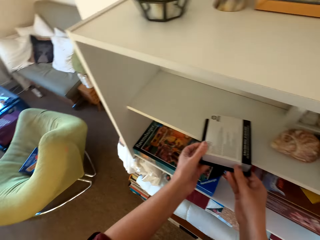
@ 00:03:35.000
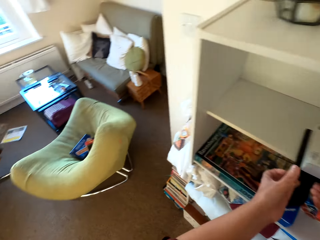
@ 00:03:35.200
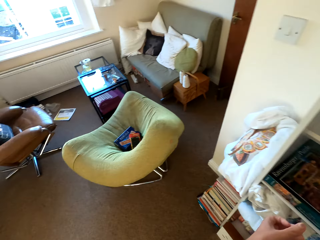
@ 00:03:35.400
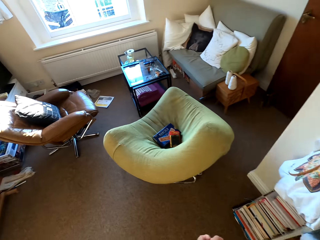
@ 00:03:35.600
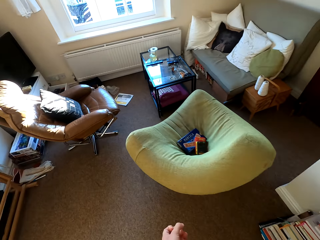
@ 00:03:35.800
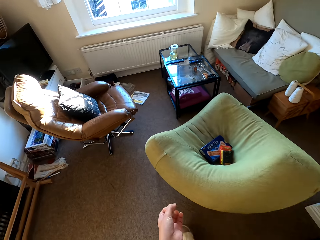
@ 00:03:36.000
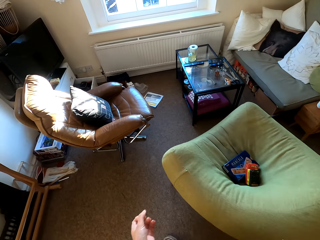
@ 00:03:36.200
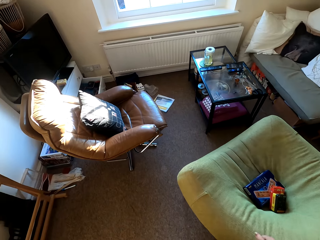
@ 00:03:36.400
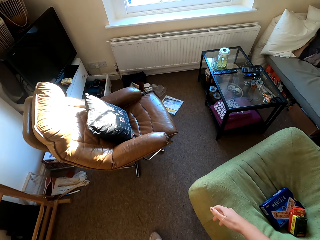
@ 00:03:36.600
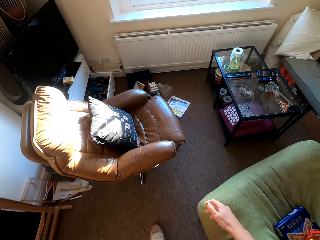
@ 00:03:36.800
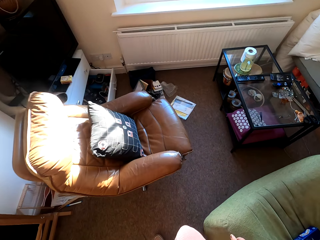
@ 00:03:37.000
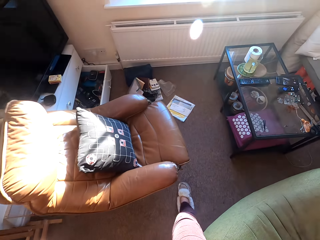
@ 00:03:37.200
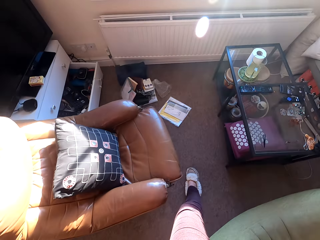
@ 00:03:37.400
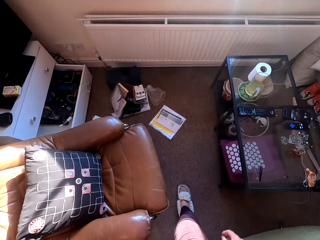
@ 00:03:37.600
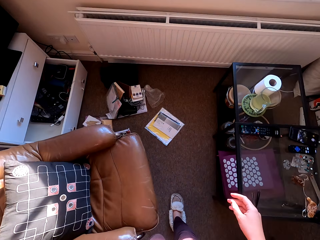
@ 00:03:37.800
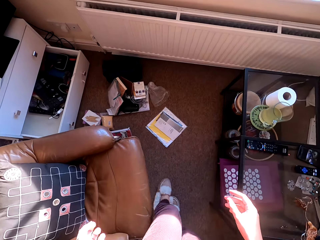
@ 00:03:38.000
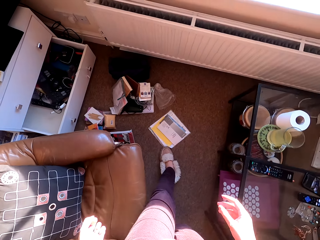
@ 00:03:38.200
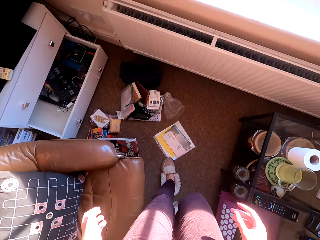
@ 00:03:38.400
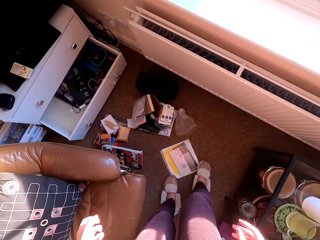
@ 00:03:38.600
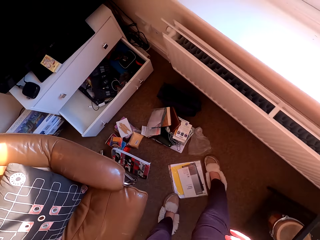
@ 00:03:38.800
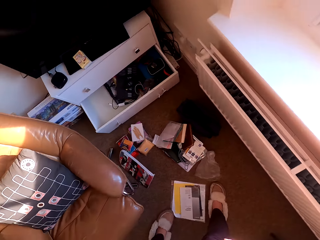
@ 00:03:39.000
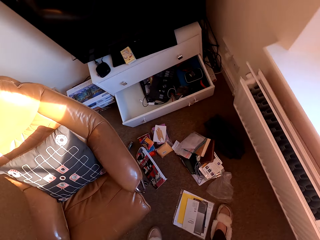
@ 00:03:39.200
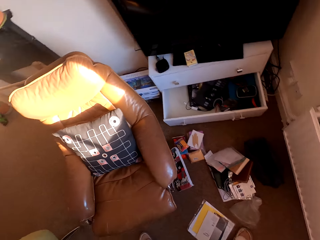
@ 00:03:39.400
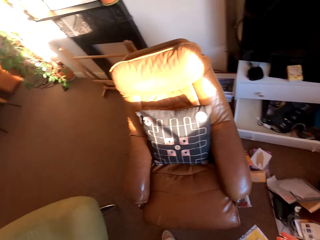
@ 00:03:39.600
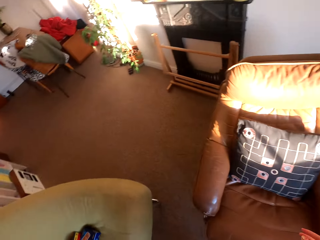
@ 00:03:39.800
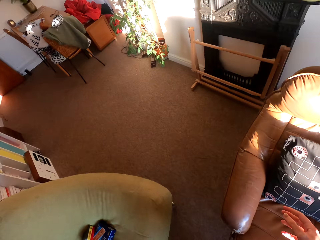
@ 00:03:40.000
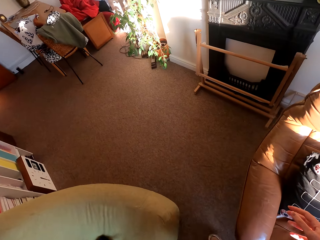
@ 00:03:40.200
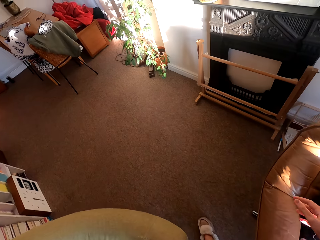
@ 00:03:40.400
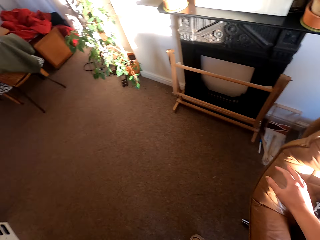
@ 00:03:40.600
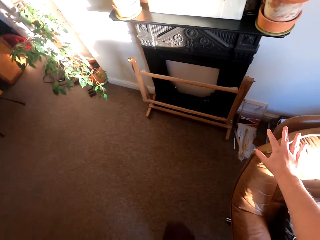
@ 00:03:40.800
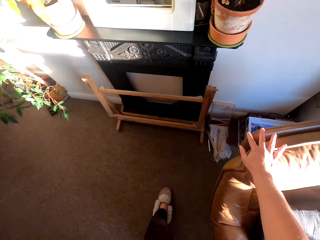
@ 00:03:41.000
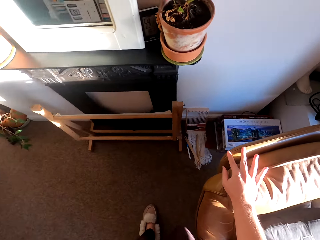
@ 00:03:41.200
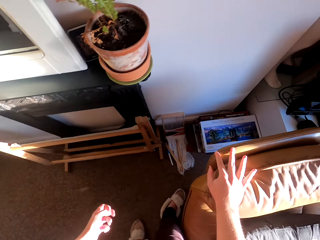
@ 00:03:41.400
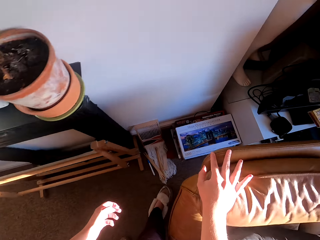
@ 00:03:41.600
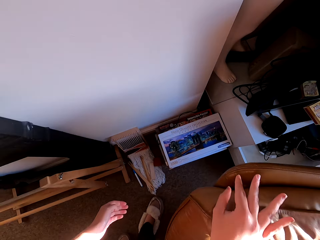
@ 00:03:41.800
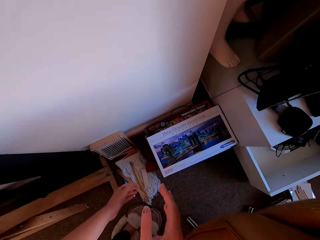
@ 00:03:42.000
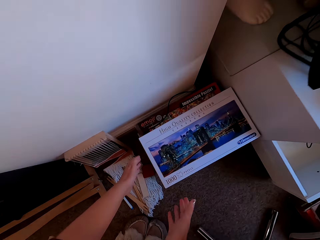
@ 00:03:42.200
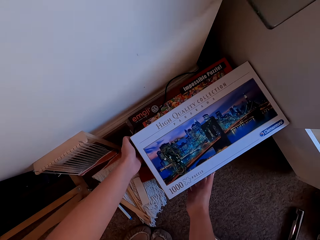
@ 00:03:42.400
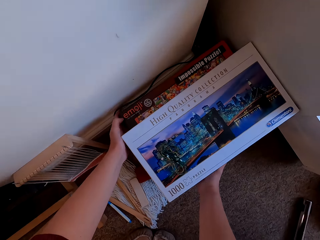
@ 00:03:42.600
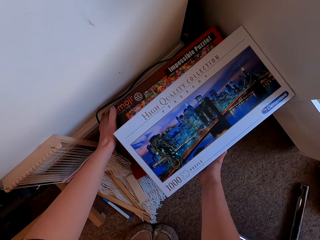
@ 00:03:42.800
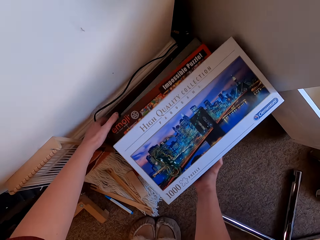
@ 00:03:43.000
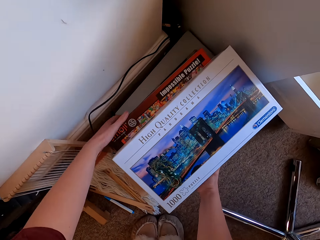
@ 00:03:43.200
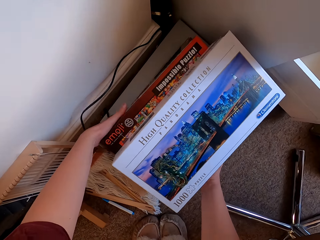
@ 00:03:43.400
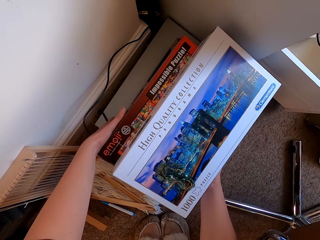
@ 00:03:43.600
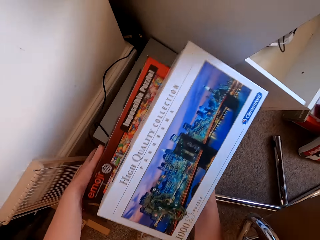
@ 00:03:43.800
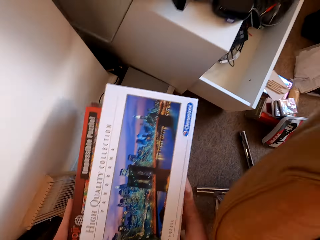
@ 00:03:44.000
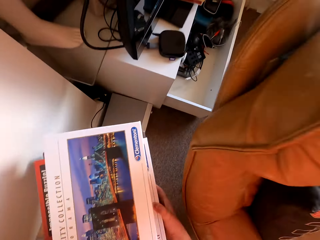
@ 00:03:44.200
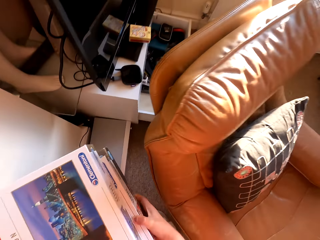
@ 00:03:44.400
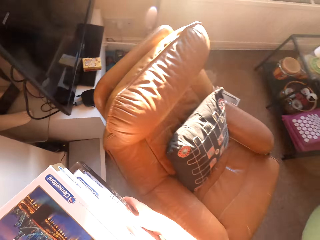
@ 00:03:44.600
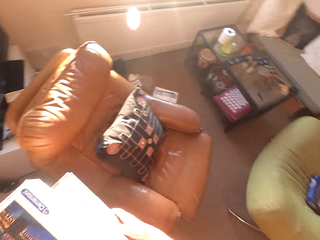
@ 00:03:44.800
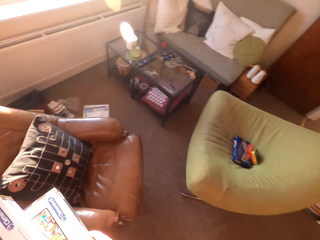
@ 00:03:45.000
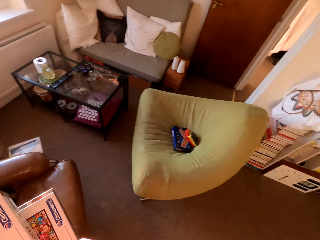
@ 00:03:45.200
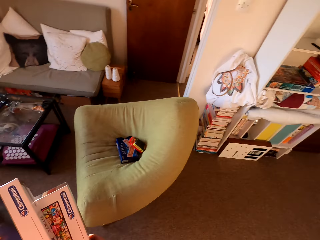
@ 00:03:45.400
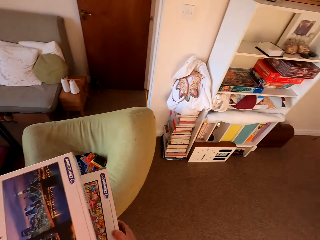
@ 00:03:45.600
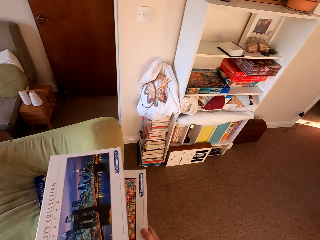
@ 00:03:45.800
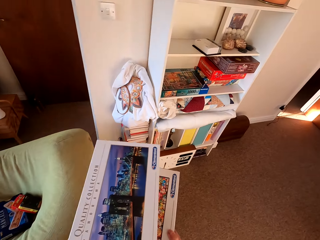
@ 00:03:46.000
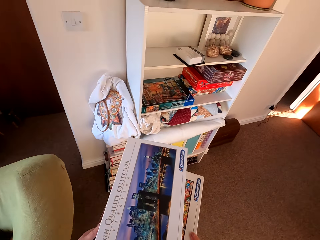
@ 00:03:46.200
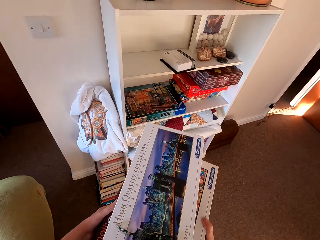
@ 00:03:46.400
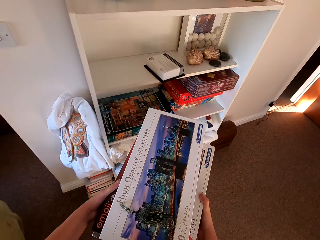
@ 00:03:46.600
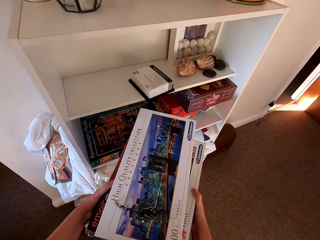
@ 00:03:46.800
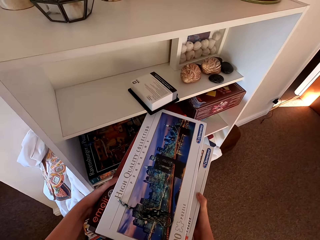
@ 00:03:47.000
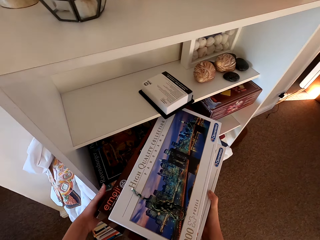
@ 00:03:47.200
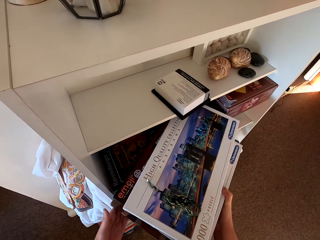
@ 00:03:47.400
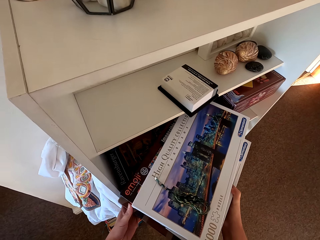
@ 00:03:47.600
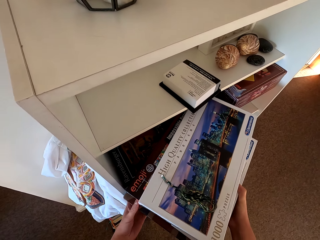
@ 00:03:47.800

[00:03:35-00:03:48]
The camera wearer walks around. They walk around the house. They pick up boxes. They walk around.

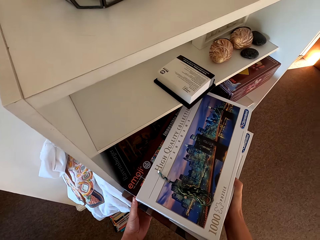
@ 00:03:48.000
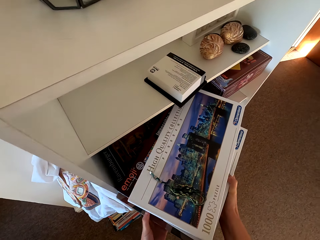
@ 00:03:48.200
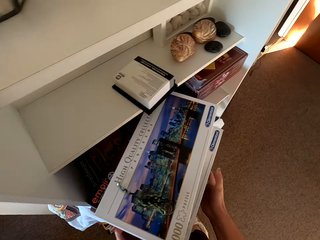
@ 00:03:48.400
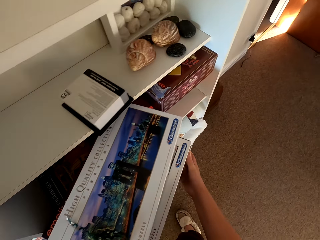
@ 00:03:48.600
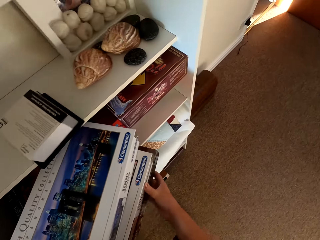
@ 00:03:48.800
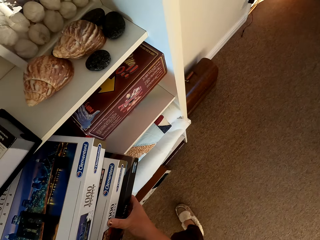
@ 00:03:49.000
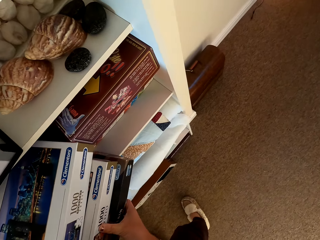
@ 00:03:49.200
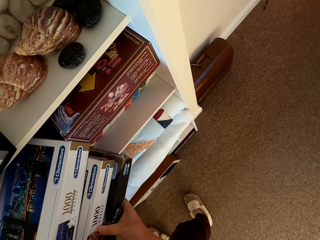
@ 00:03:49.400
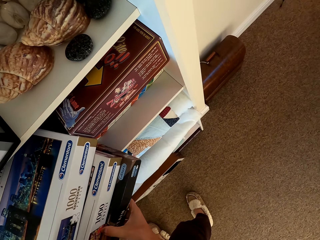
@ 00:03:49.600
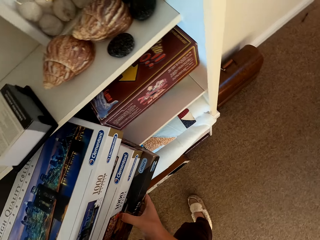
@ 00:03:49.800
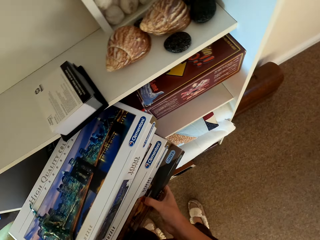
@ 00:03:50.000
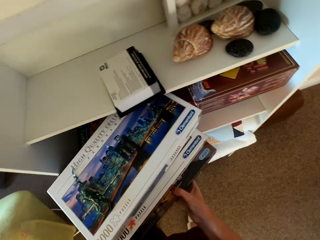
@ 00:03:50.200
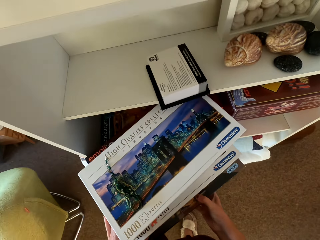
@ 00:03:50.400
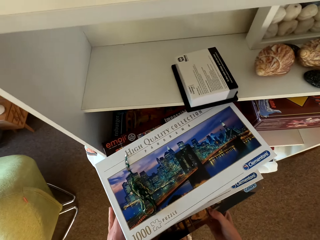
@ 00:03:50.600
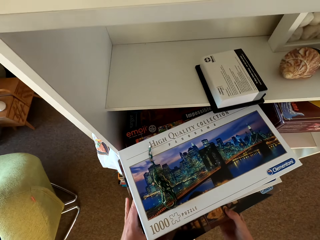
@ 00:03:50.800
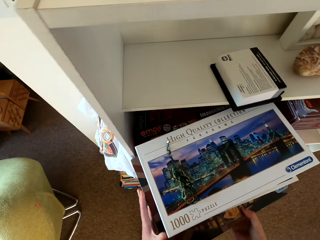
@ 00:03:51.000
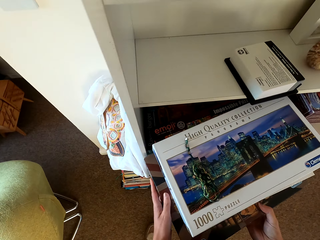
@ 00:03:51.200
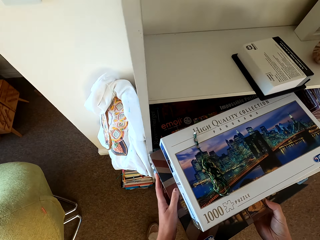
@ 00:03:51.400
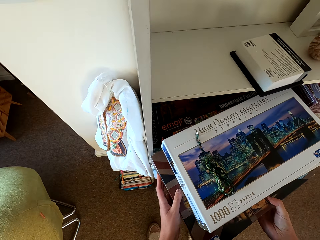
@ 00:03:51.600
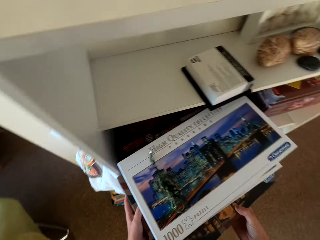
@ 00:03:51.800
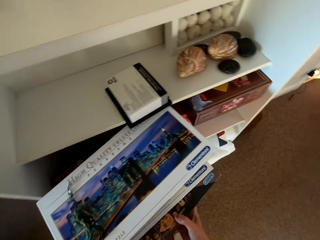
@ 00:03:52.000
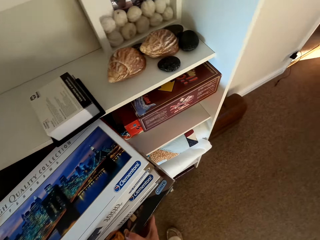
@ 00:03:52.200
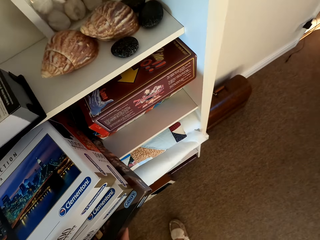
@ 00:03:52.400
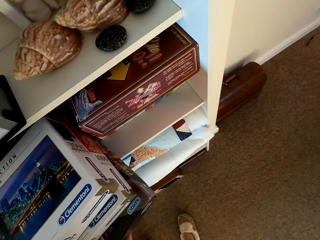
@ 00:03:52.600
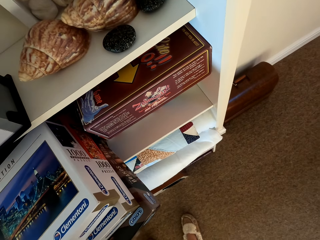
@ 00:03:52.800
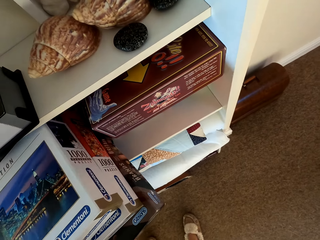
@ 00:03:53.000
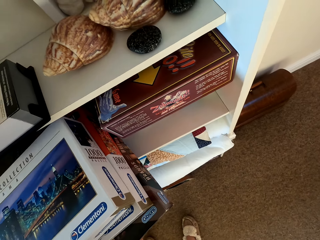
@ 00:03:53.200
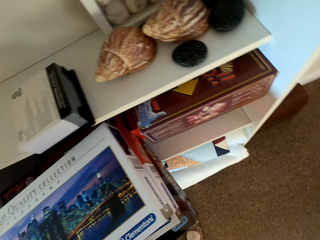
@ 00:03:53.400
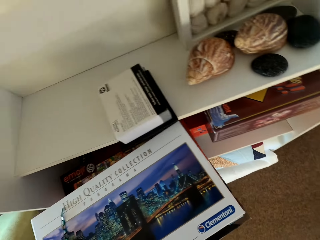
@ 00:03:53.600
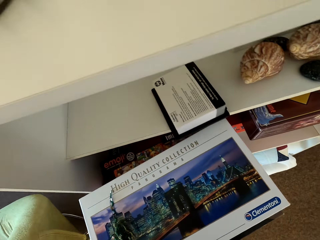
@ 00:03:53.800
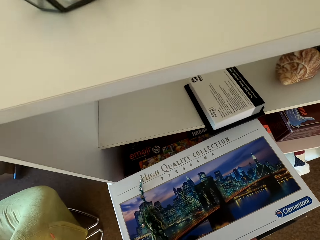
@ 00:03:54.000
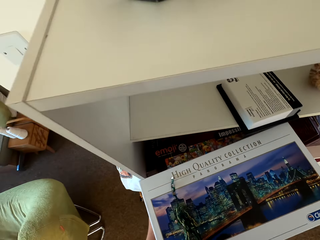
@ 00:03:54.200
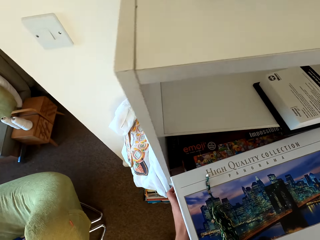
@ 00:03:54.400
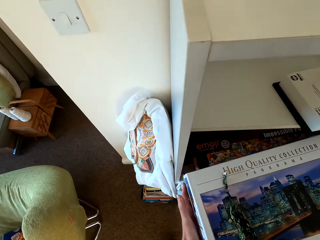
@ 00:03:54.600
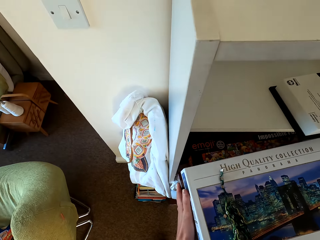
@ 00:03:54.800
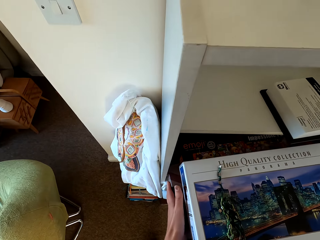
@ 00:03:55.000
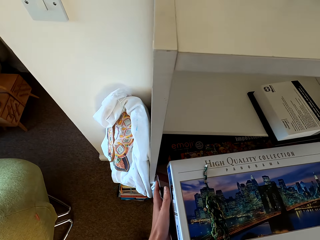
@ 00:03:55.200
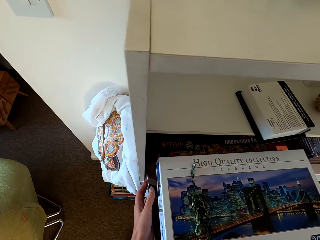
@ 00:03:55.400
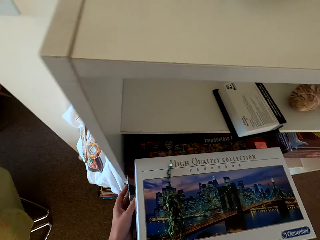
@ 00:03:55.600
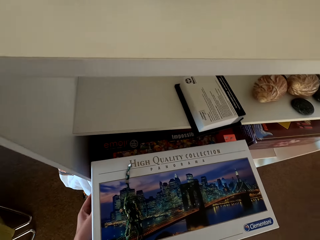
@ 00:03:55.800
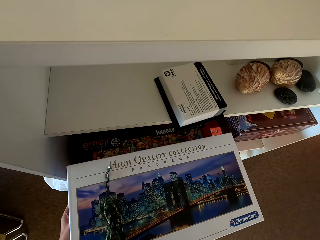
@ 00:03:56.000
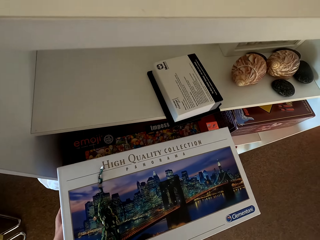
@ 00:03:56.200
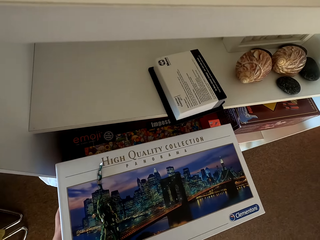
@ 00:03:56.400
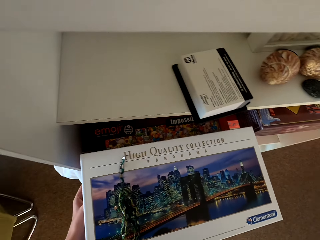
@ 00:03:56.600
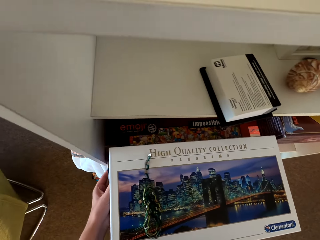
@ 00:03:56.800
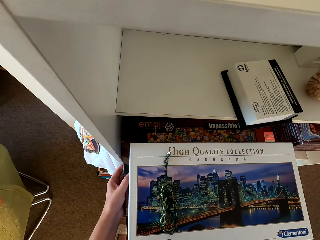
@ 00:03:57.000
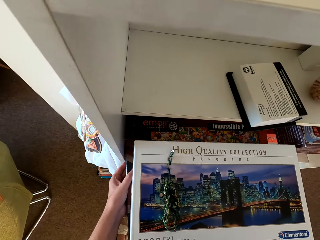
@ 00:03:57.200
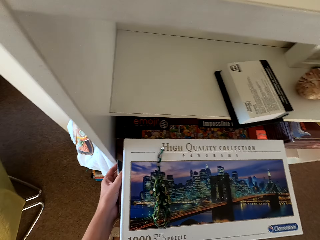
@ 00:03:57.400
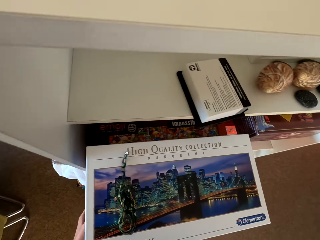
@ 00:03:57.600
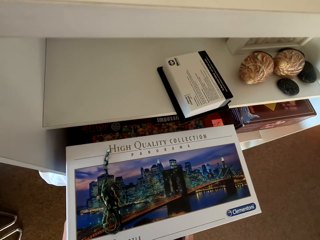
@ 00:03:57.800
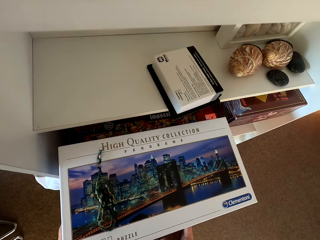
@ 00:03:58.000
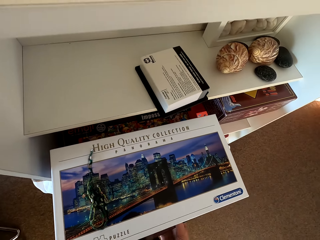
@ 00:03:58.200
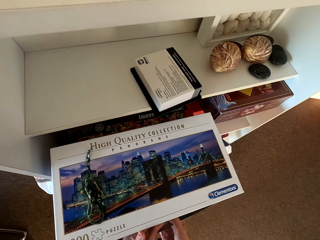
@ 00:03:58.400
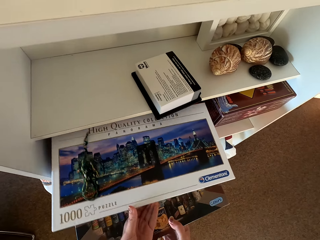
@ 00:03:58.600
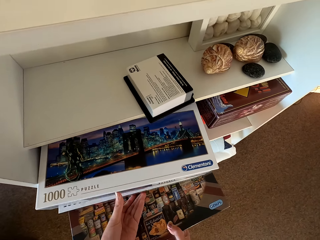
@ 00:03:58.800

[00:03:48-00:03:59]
The camera wearer puts the boxes on the shelf.
